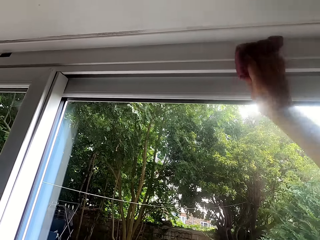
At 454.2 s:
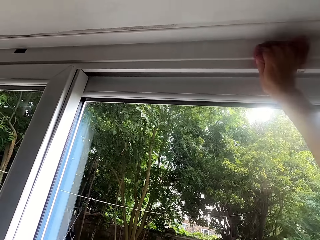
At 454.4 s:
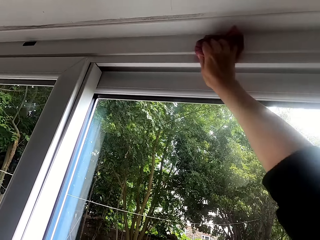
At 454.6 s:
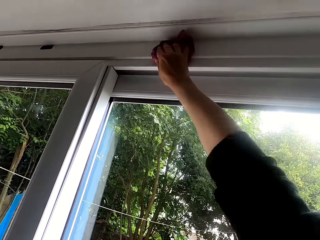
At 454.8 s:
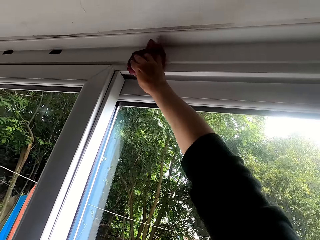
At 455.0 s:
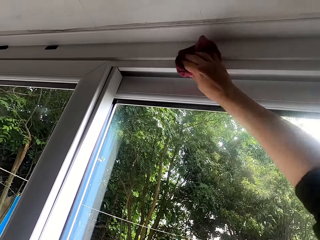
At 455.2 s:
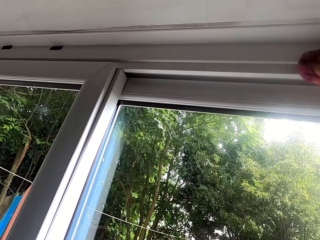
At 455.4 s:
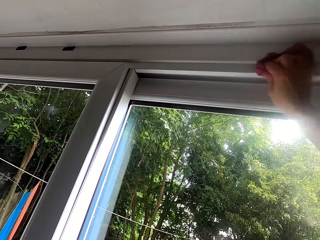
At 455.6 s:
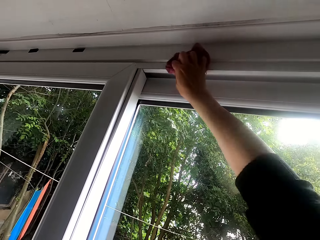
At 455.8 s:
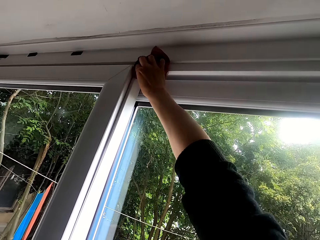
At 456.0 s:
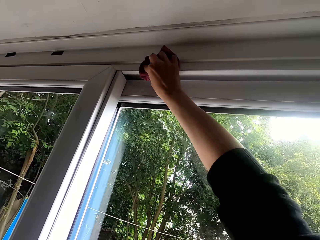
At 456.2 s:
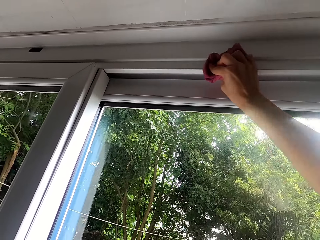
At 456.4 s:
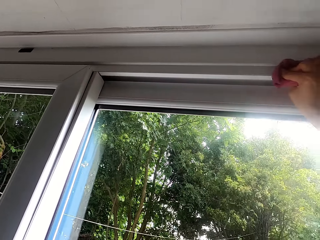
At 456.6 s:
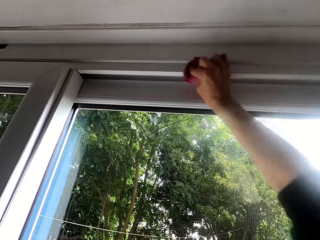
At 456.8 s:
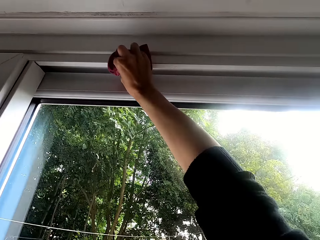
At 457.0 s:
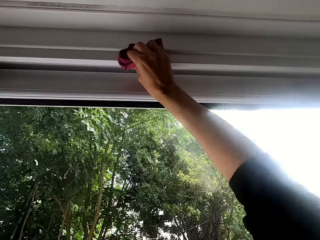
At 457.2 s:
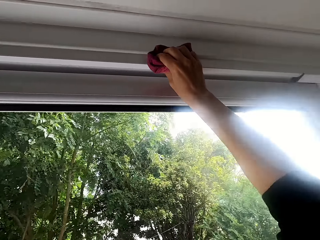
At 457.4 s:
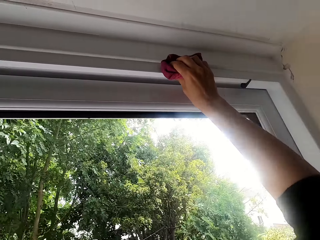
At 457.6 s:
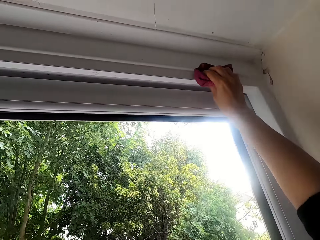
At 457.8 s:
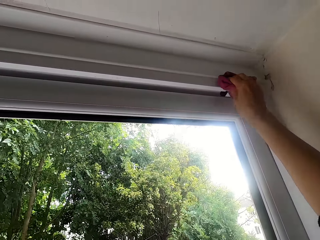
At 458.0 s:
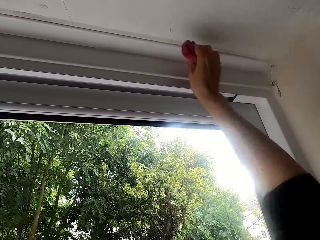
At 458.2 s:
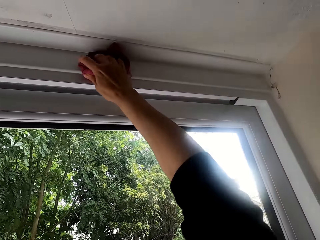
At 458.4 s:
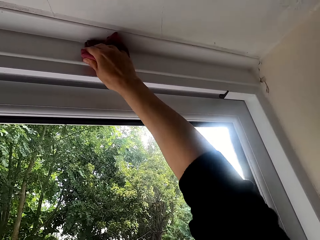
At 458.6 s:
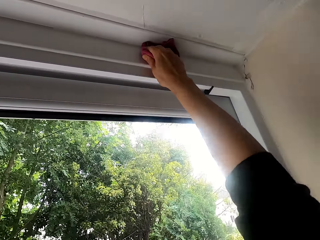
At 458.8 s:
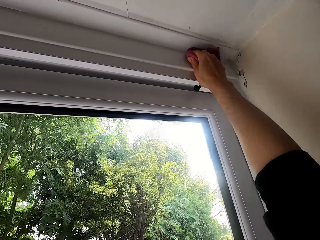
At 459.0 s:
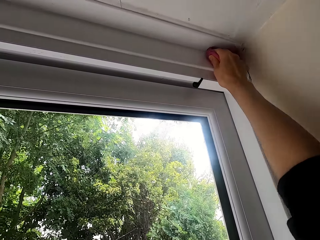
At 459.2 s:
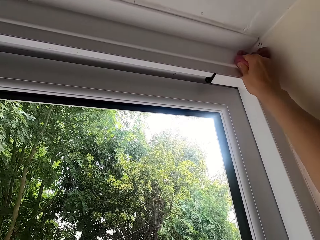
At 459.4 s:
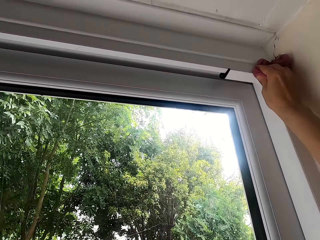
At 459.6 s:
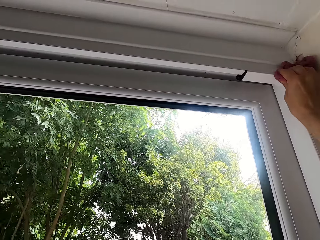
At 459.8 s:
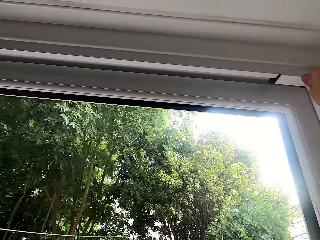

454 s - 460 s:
The camera wearer cleans the edges of the window with a towel.

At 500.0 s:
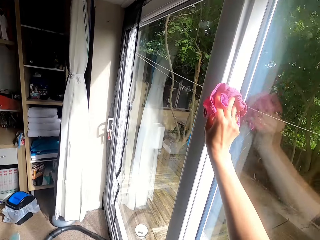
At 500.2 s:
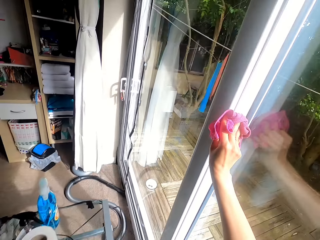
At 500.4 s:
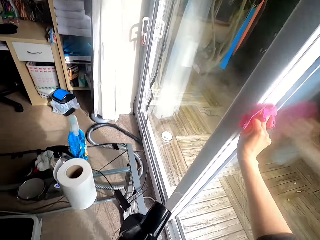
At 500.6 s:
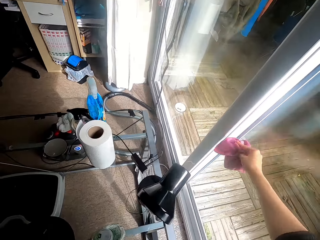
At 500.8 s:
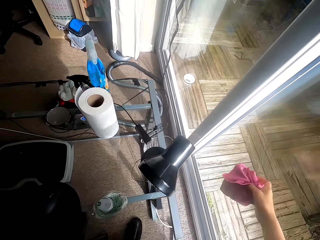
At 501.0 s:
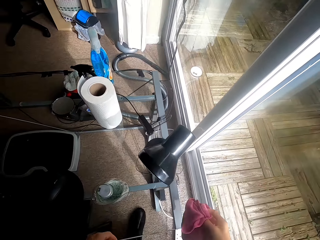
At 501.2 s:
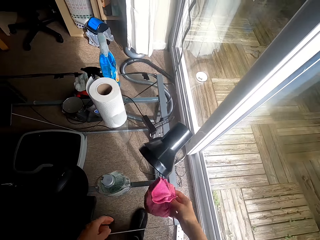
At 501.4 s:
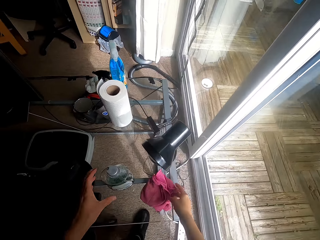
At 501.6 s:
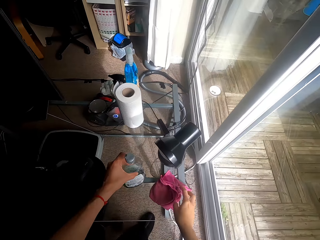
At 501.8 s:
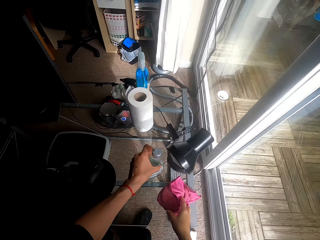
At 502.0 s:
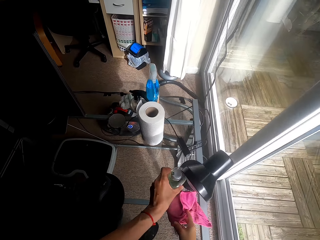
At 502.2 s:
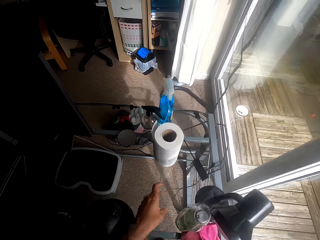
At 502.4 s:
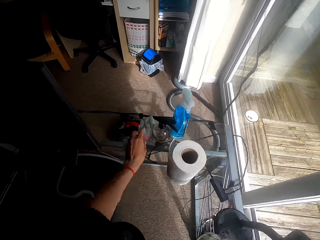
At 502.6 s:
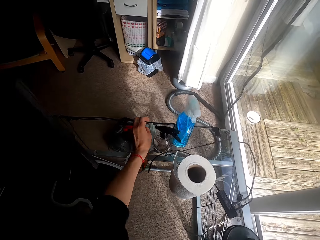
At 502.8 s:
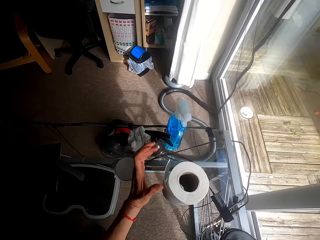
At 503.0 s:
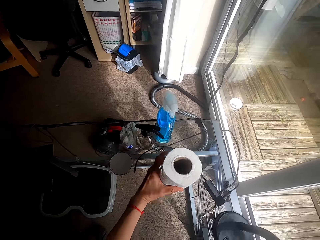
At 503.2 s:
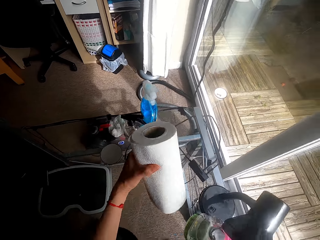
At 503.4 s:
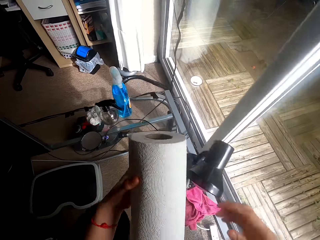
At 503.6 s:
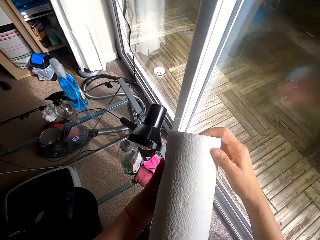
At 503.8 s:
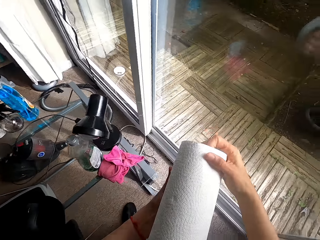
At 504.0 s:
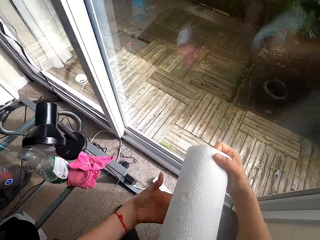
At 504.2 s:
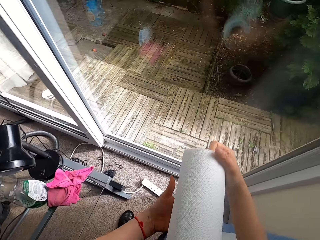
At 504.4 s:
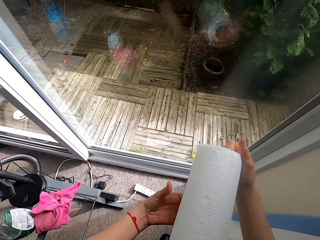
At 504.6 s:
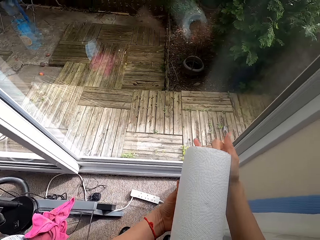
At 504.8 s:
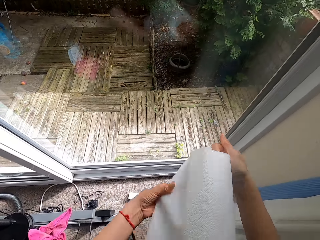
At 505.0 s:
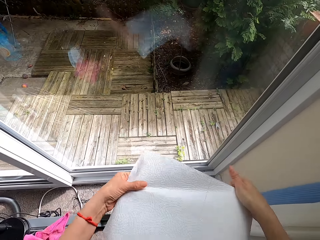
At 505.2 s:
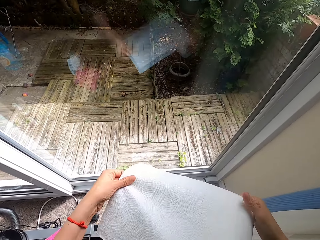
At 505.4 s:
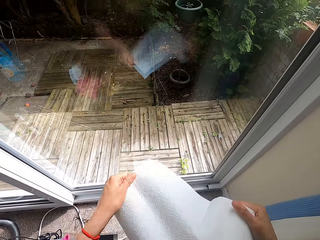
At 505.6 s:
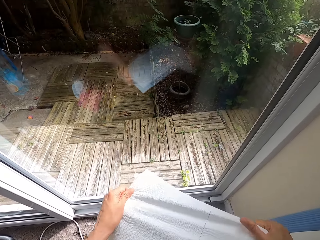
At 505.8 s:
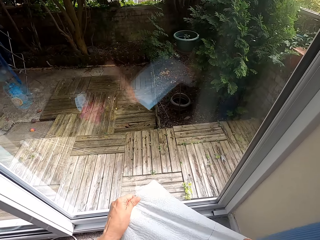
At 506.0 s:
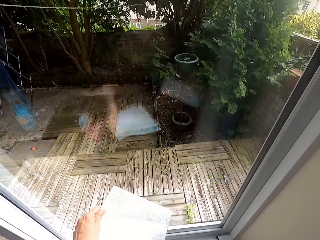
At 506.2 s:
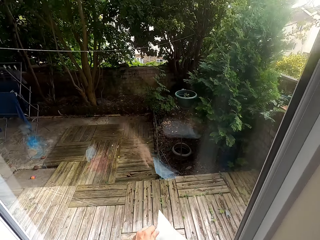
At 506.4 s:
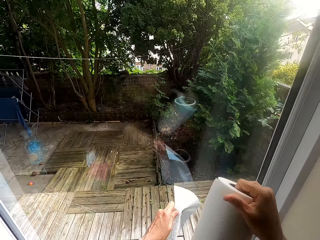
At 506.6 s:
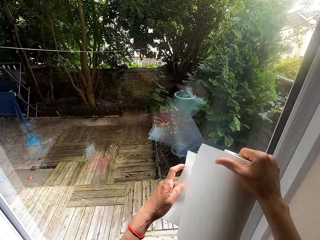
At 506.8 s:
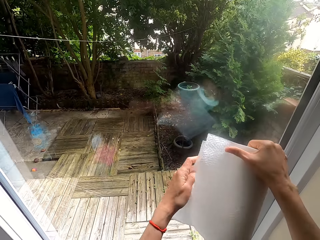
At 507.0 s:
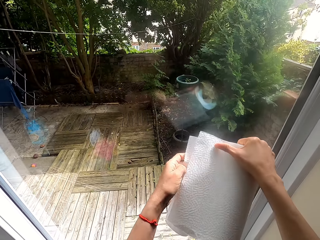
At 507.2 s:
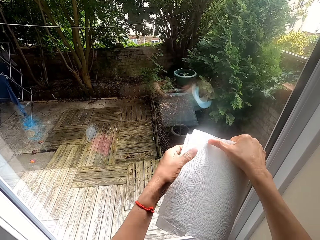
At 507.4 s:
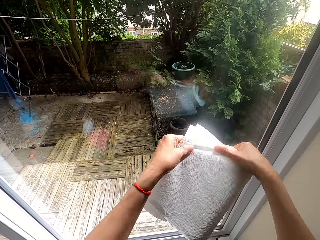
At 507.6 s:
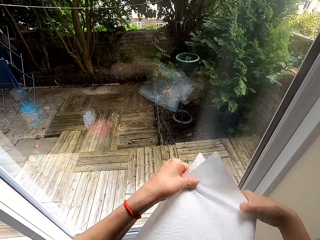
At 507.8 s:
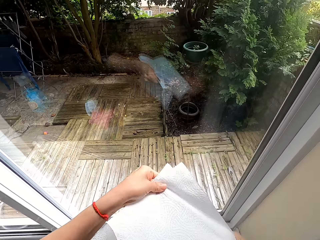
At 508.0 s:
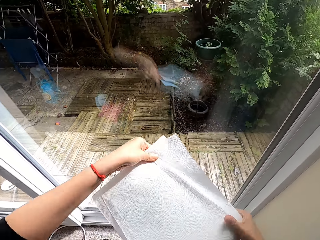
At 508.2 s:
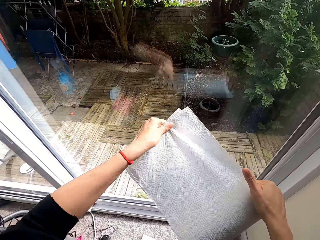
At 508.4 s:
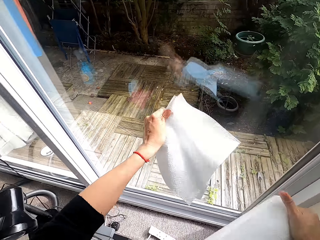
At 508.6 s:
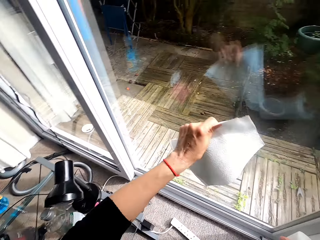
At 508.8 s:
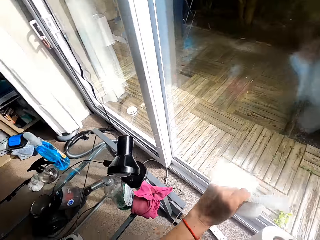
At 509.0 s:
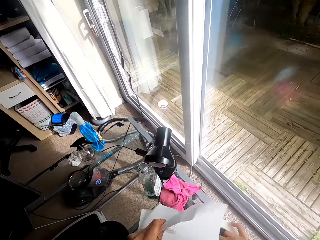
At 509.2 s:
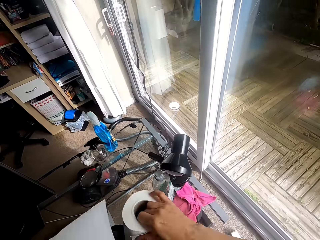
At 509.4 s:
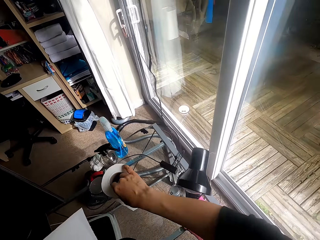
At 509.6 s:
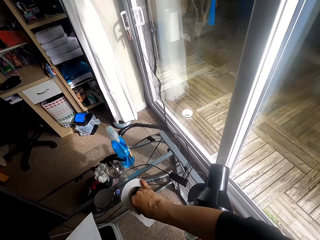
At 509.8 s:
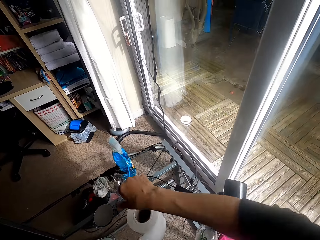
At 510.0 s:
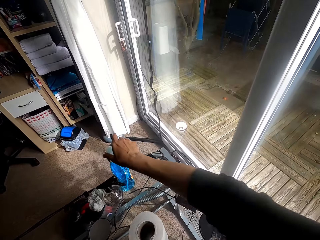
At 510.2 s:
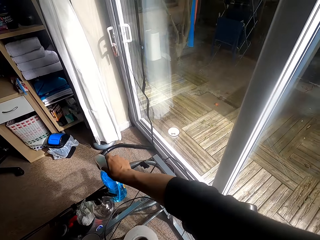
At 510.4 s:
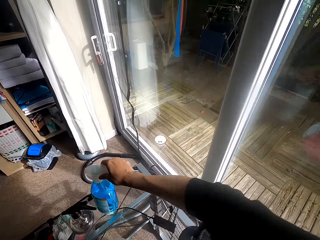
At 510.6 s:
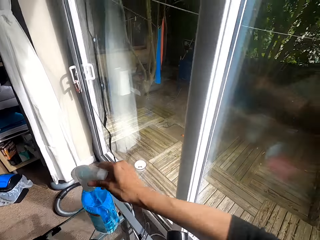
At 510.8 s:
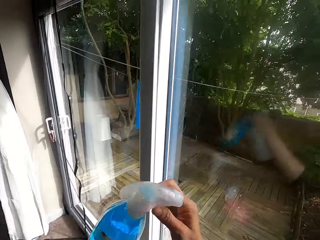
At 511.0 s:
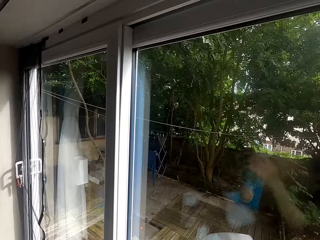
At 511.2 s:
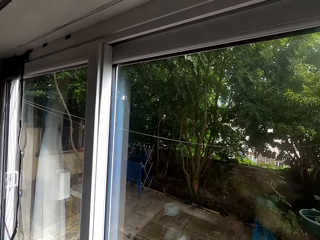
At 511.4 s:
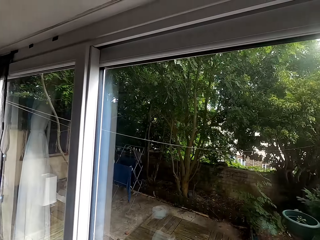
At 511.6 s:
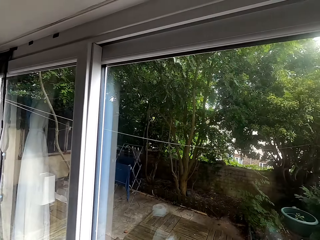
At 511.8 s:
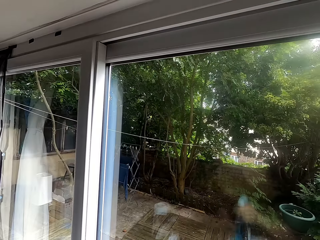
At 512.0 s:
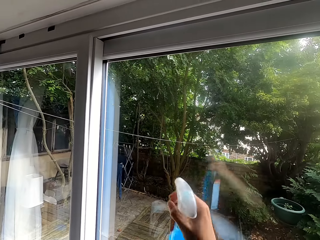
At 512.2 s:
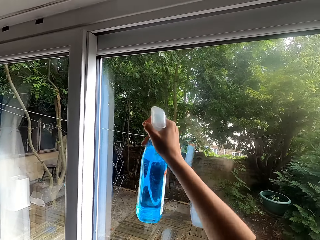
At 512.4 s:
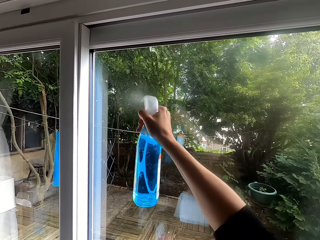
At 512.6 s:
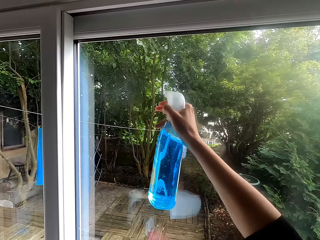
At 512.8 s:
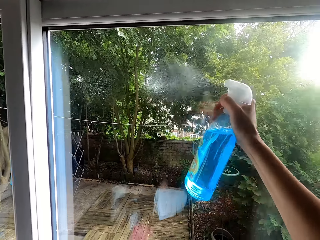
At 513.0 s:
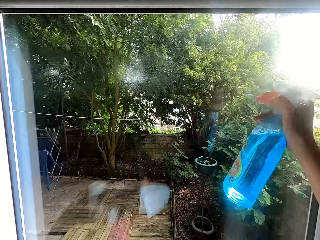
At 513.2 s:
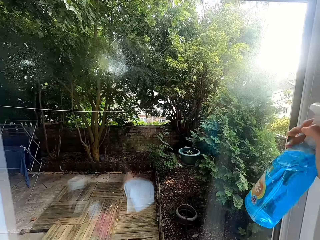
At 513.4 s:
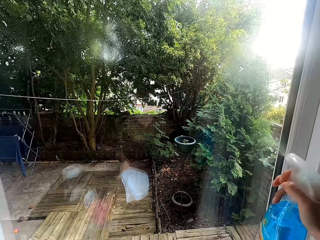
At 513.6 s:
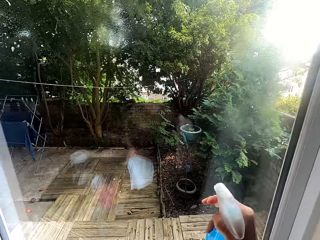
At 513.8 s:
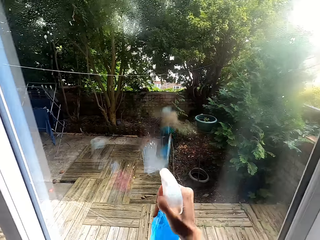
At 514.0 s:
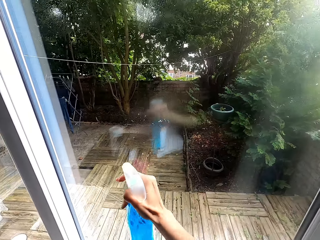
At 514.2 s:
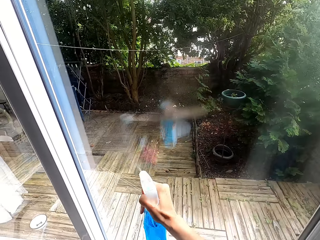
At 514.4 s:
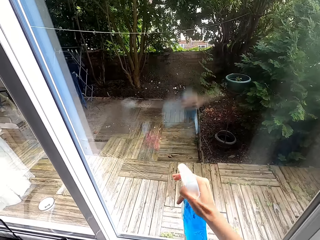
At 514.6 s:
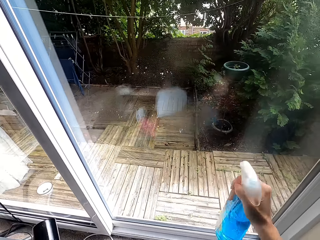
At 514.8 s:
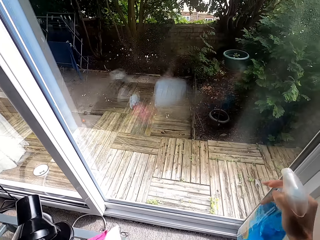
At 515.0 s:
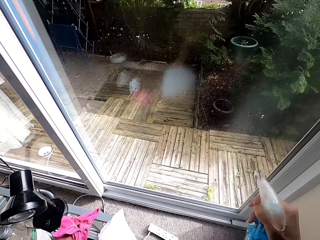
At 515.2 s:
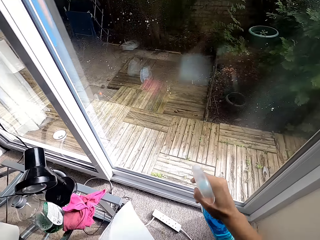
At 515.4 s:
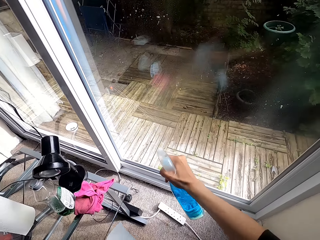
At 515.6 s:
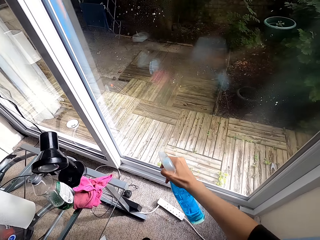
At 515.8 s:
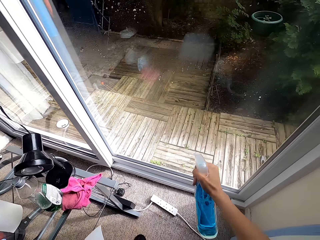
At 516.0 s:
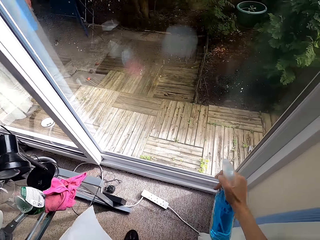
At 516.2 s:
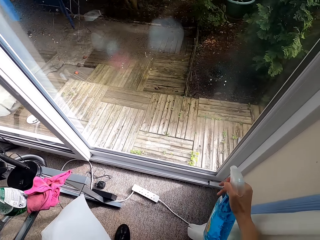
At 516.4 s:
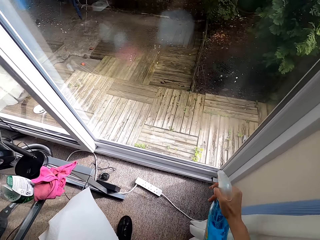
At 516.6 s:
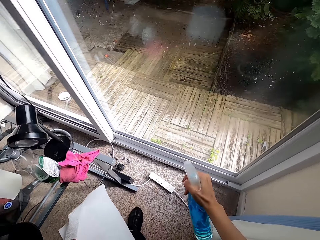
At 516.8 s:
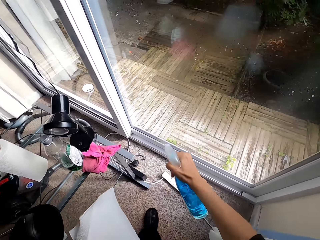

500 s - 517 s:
The camera wearer puts the cloth on the table. They extend the liquid soap. They pick up the napkin roll from the table. They unroll the napkin. They cut the napkin roll. They put the napkin roll on the table. They pick up the liquid soap from the table. They spray the liquid soap on the glass door.
